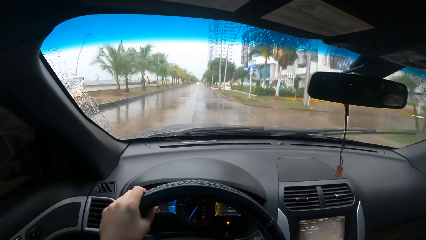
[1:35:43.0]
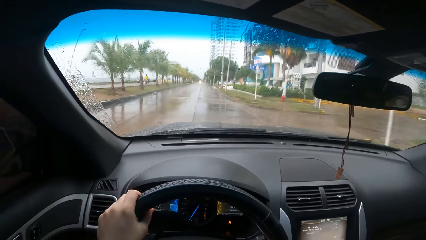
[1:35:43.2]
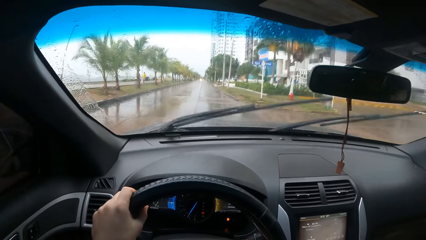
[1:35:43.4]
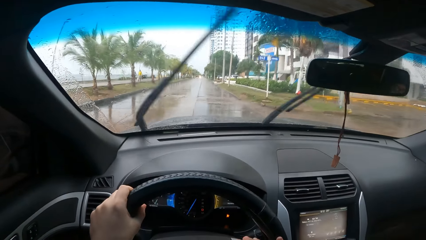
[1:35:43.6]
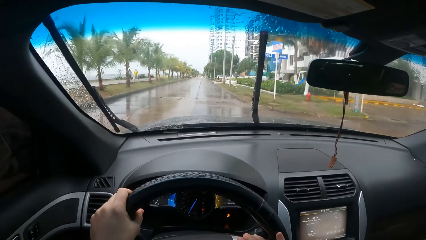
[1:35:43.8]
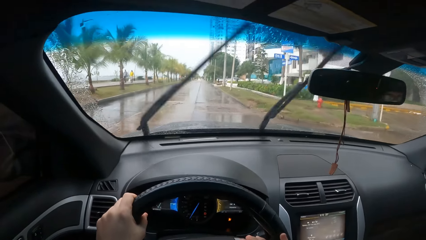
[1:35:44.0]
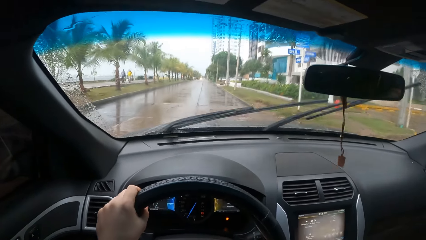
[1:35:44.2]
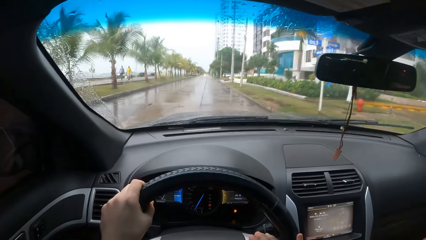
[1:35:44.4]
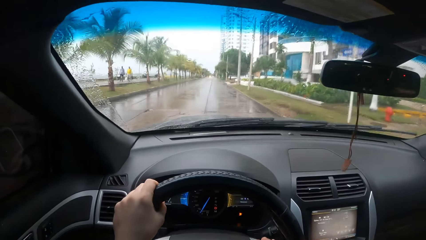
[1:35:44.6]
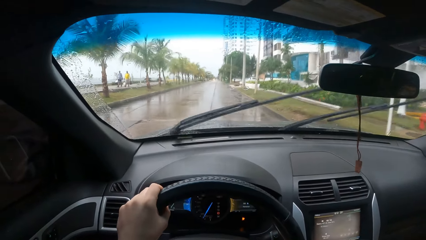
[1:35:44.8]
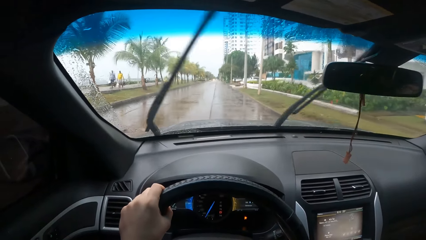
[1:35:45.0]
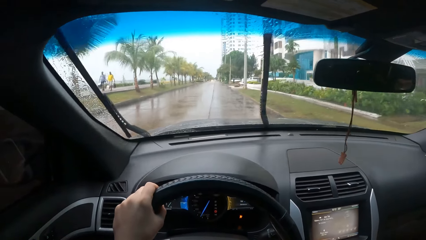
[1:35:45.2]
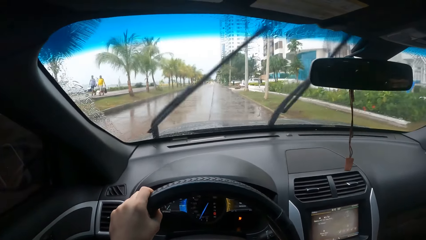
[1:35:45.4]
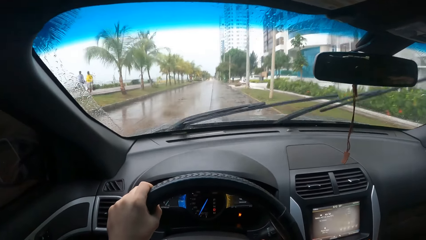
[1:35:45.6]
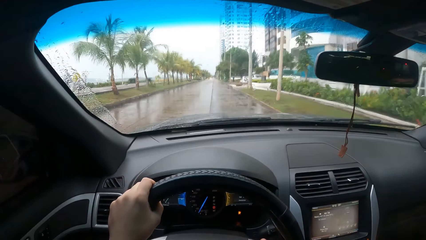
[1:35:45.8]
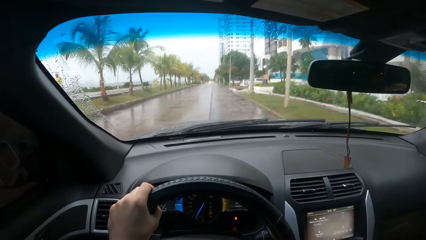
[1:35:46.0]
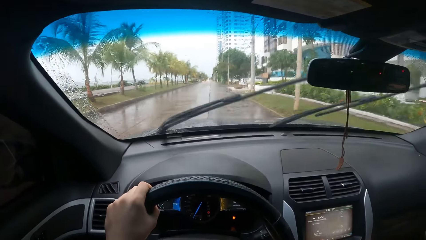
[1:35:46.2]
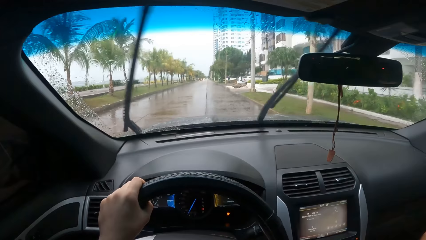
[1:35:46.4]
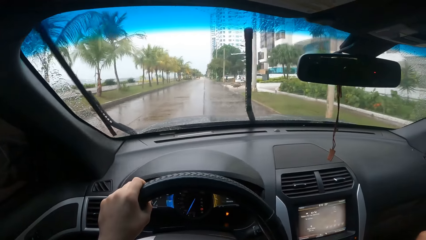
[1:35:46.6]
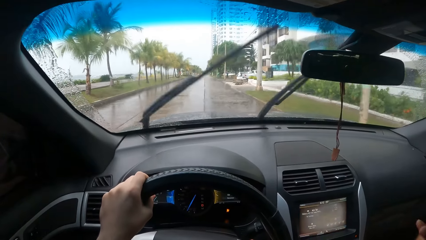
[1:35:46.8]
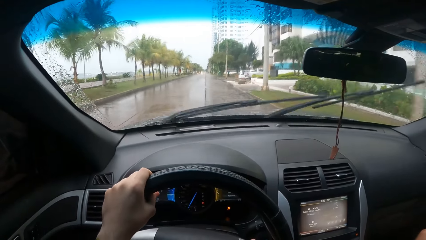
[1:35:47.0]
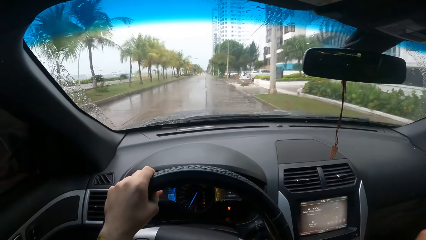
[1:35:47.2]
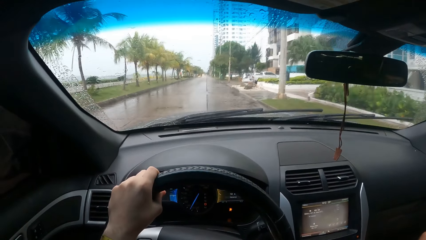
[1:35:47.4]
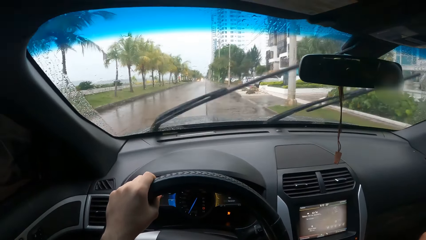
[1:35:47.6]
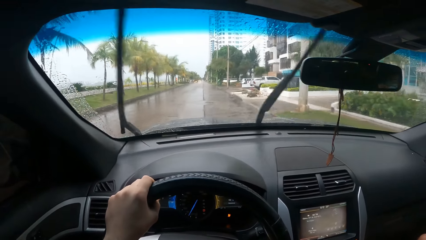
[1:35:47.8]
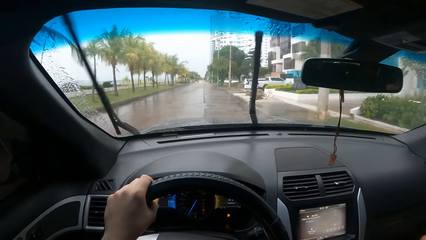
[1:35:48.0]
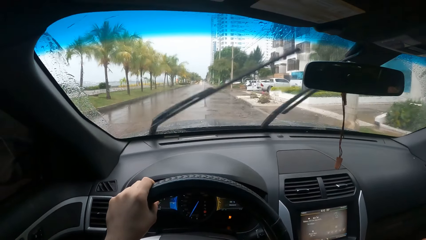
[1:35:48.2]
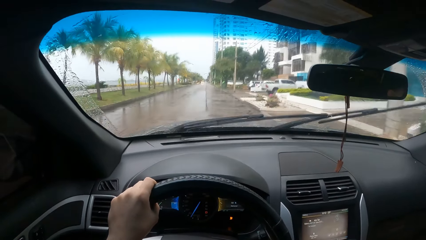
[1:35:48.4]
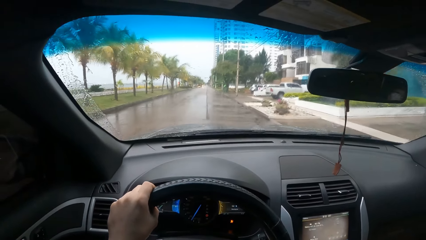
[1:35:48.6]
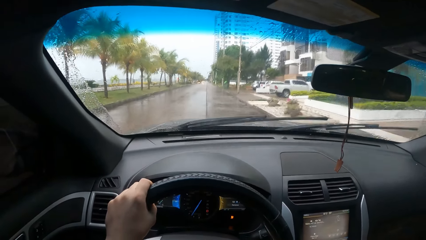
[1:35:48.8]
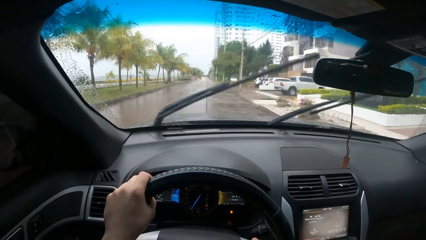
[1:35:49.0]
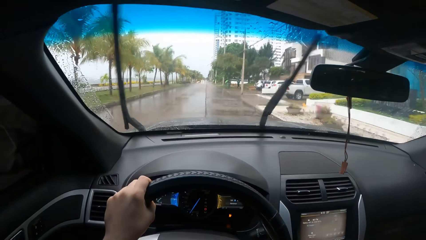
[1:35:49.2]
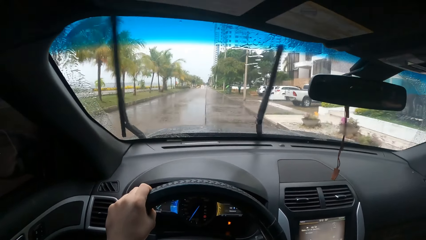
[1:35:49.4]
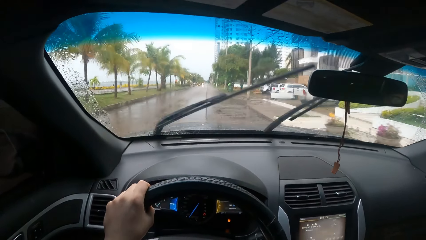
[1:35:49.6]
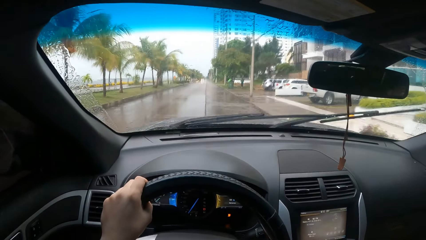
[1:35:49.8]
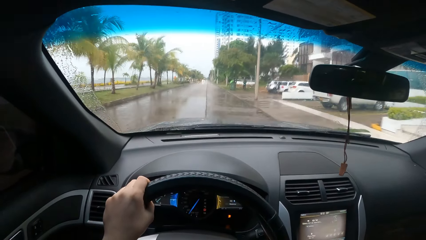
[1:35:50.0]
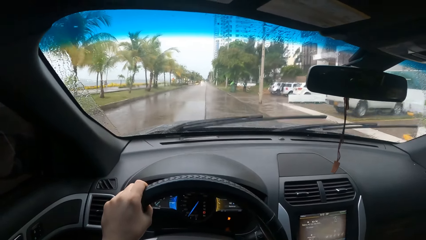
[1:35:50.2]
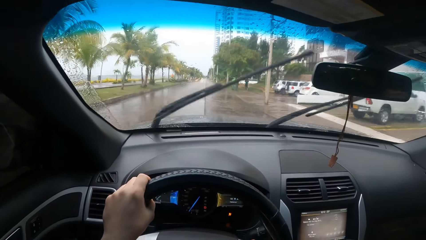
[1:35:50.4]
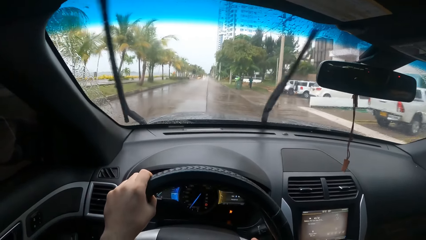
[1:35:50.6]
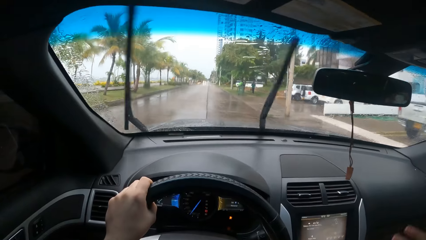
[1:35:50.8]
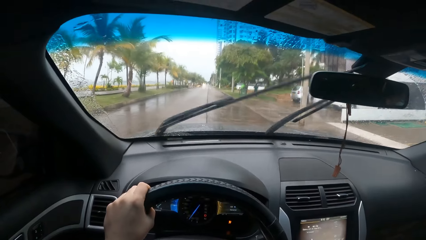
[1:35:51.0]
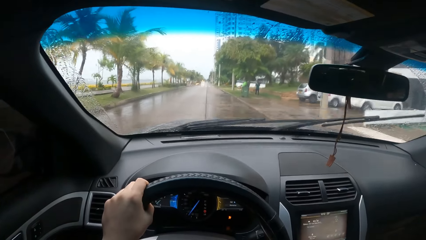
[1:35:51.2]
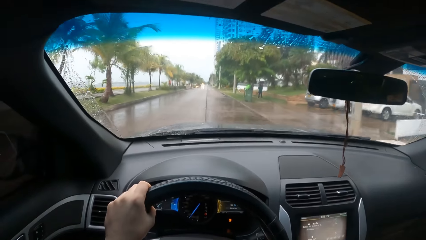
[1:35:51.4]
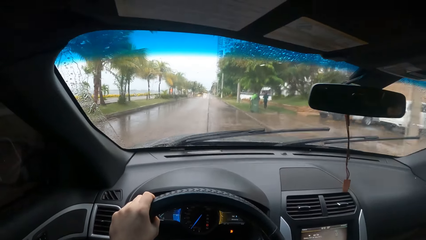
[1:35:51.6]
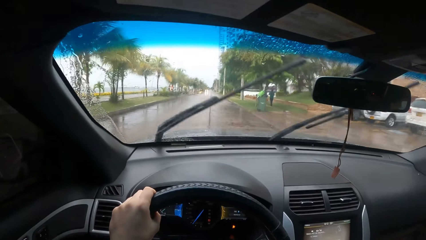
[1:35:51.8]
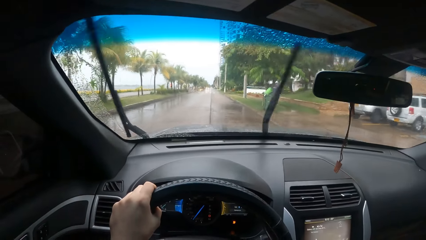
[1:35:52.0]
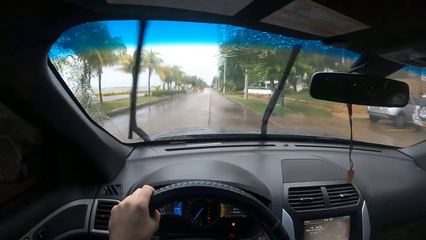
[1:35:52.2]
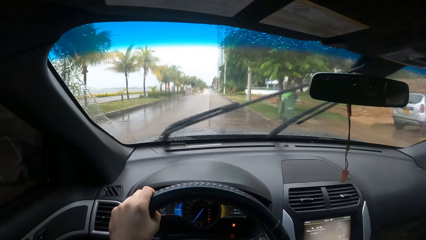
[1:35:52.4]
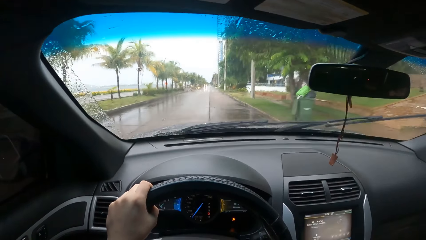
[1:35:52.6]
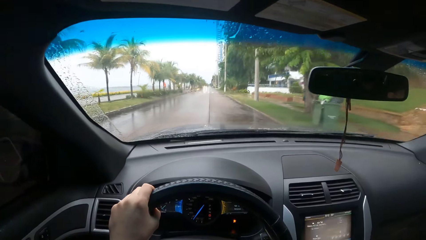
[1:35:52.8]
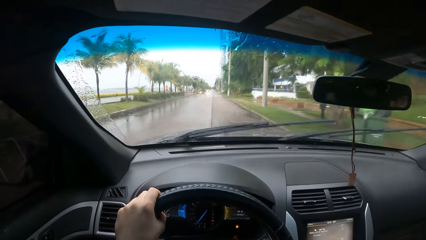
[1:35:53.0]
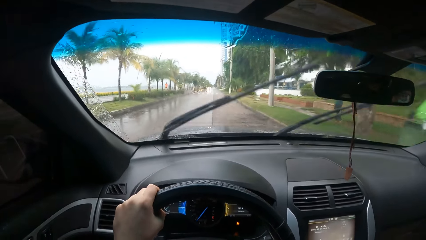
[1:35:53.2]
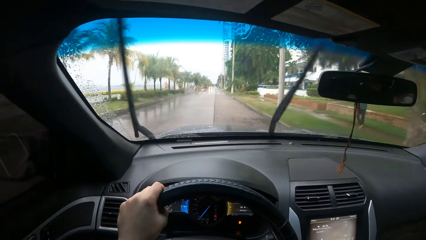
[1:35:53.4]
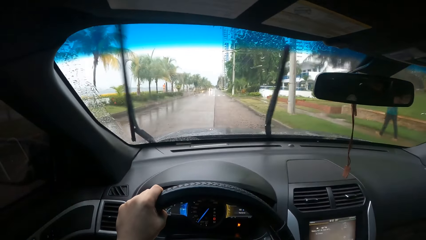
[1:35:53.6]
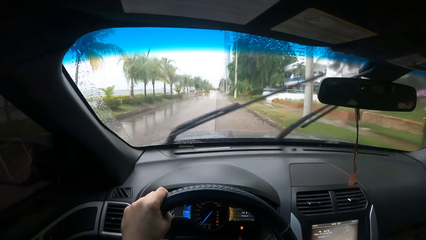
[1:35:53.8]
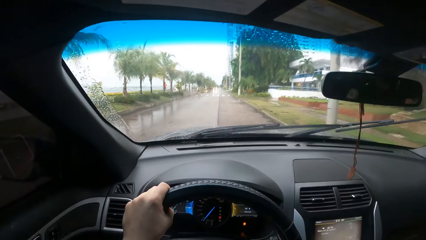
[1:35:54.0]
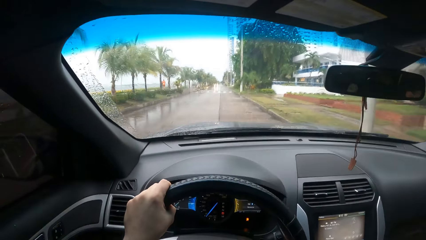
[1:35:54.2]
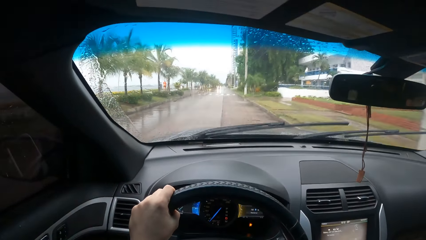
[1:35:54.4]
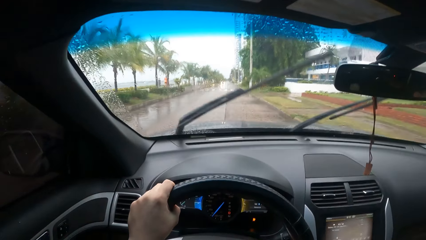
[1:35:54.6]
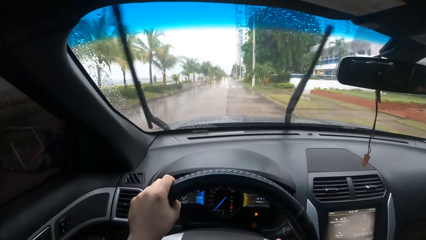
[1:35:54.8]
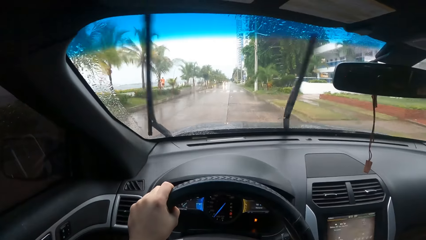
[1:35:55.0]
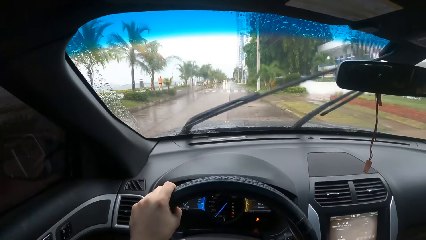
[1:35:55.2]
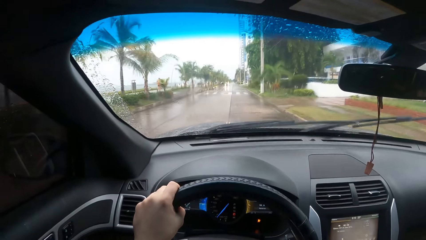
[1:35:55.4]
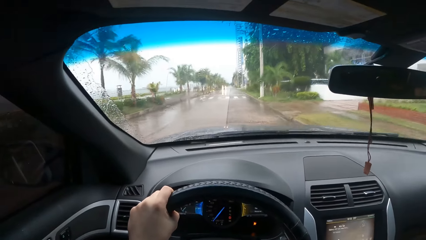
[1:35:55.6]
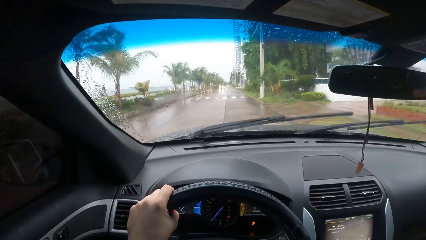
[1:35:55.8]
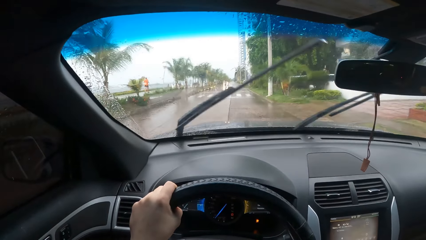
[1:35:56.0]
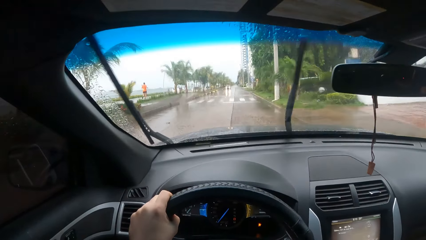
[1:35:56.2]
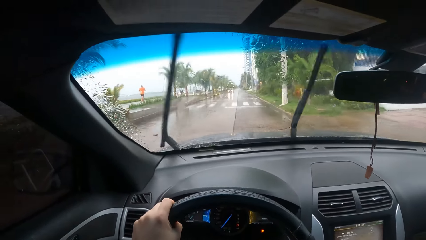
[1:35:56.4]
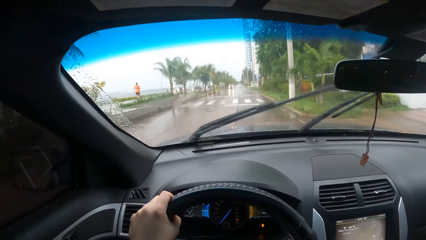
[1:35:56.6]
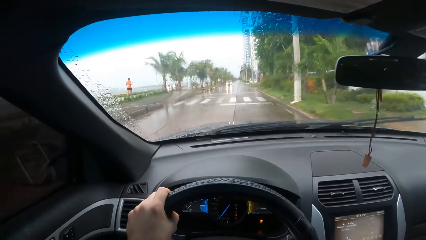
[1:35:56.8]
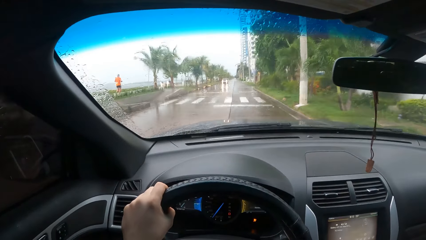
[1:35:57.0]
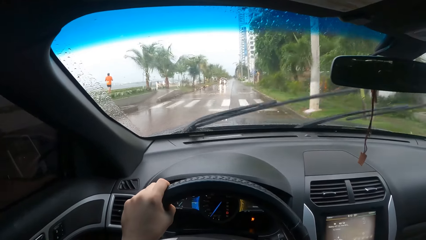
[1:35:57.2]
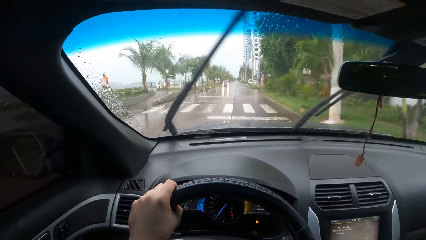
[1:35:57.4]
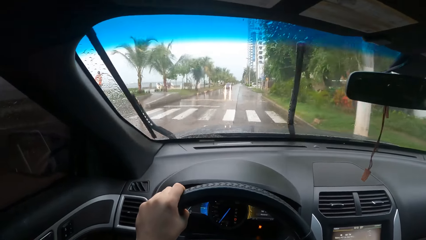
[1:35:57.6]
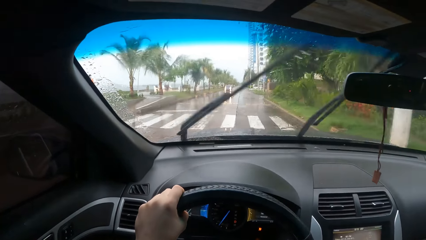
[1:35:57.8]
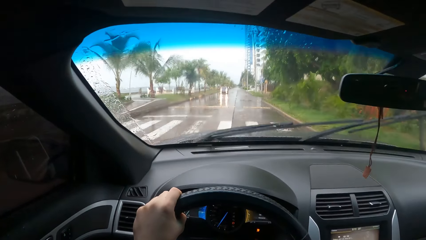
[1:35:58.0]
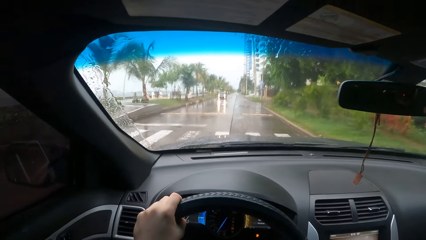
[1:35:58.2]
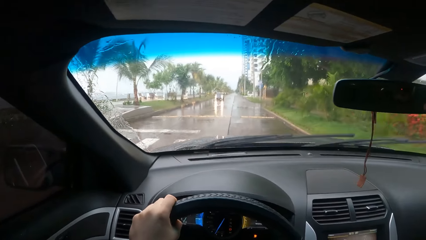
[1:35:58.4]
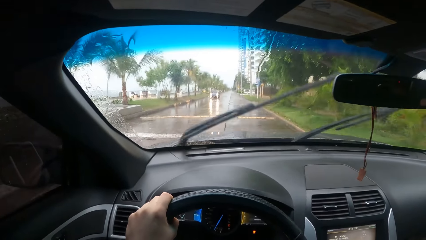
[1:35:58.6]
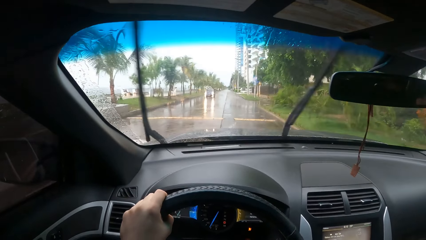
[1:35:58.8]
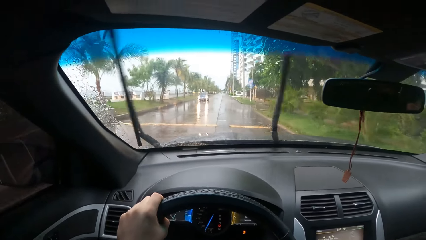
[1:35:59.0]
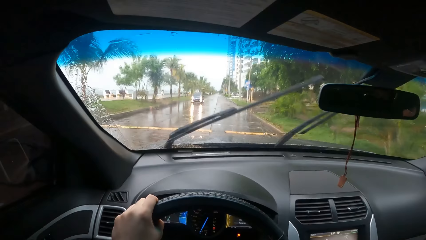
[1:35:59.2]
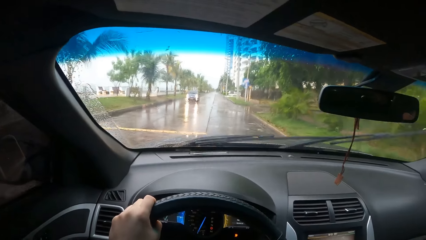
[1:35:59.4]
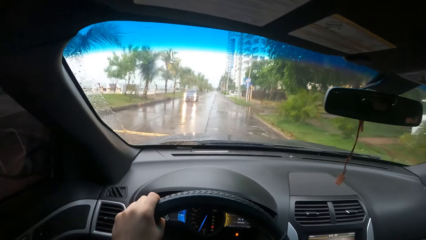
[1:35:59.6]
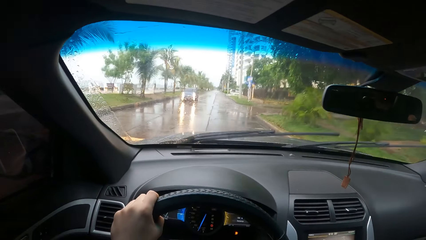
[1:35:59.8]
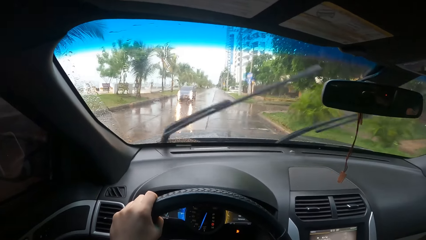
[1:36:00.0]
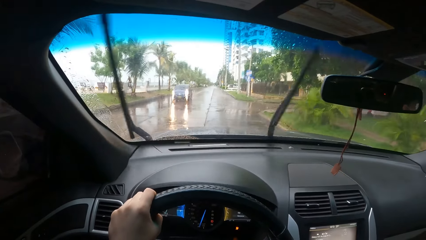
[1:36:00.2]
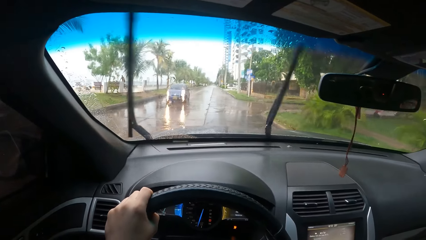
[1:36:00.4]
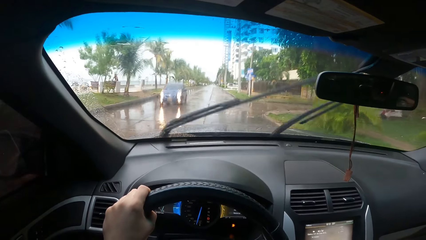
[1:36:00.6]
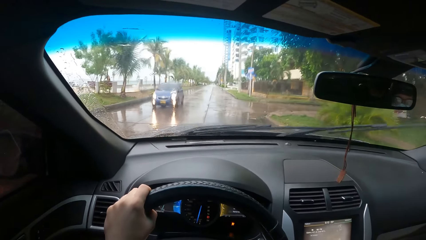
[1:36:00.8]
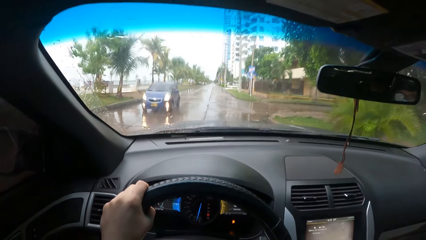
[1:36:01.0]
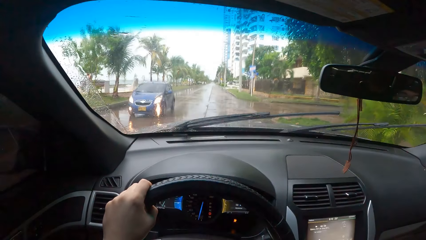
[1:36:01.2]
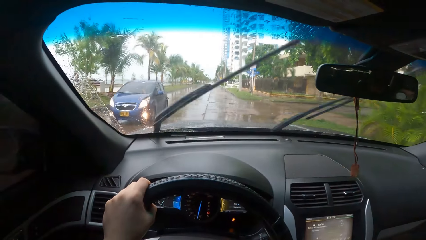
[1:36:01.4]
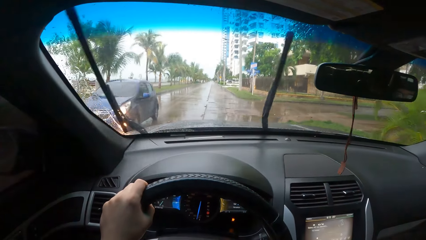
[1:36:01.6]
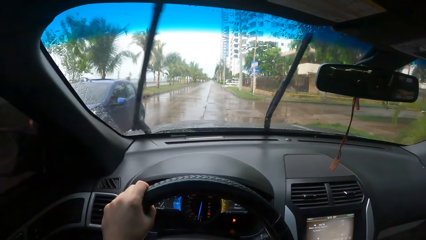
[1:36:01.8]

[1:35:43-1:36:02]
A man moves his hand.
